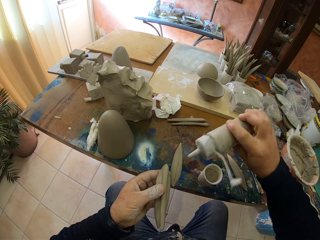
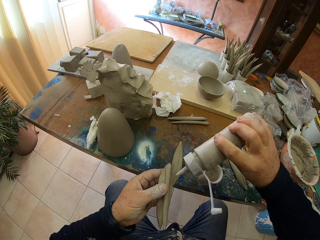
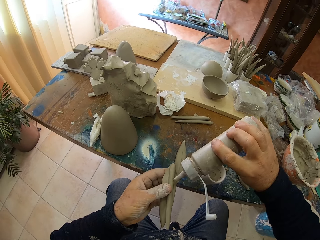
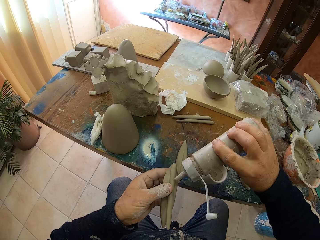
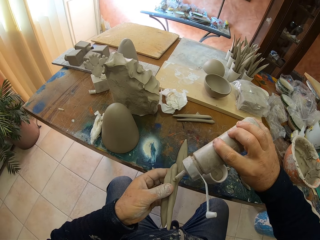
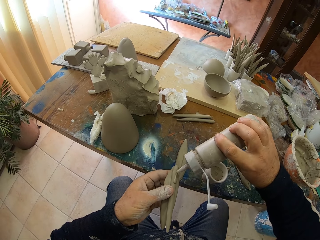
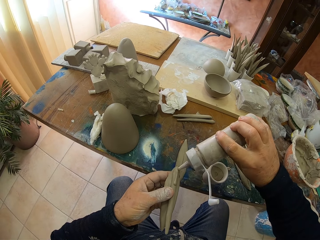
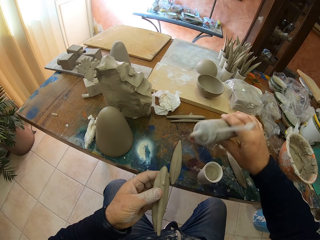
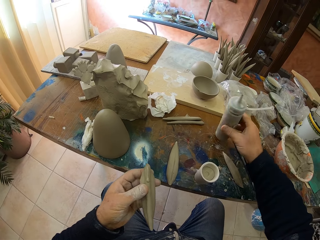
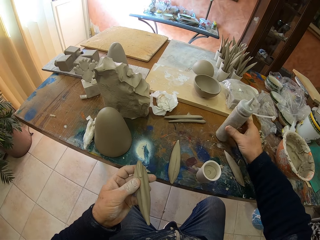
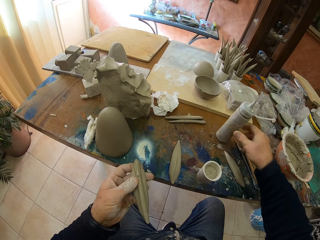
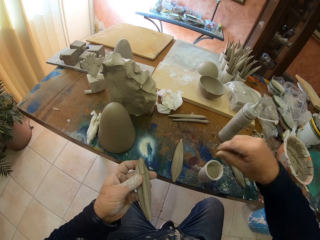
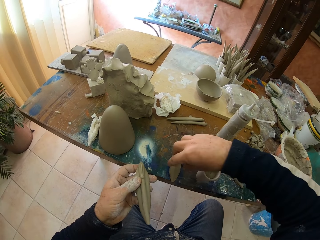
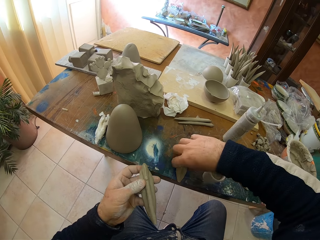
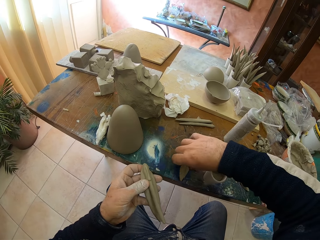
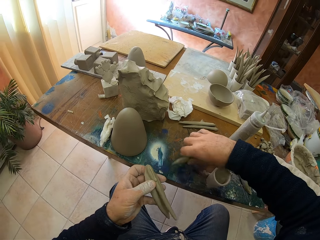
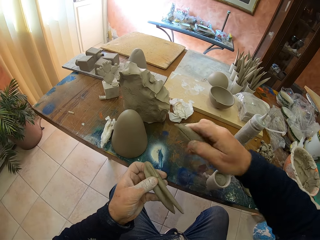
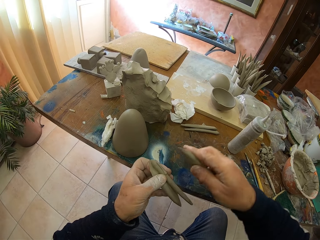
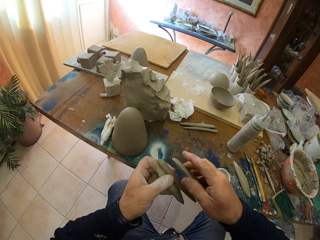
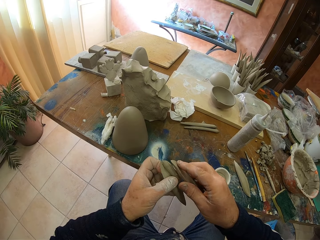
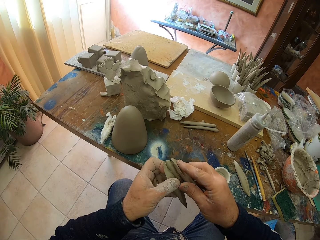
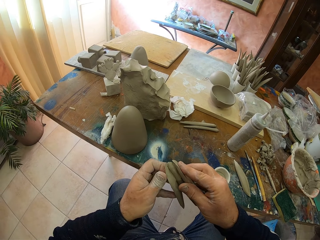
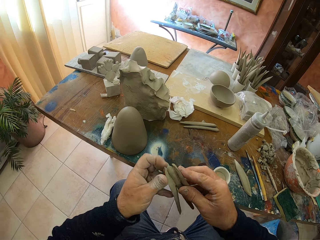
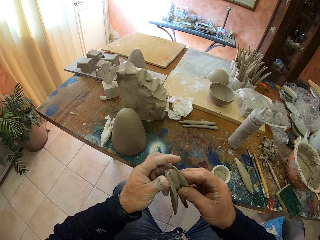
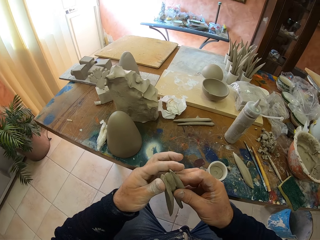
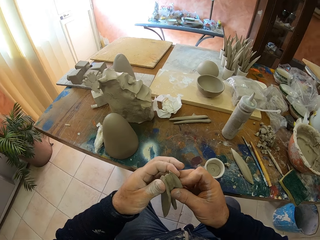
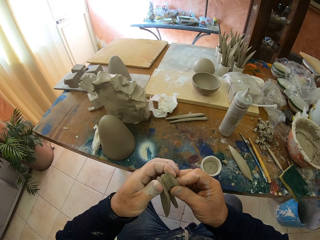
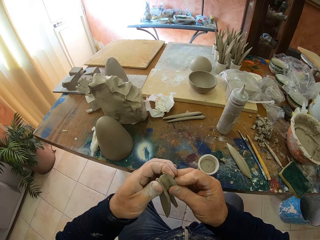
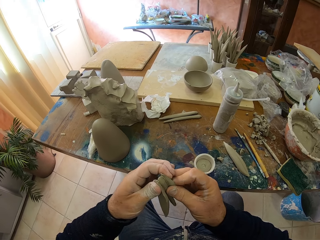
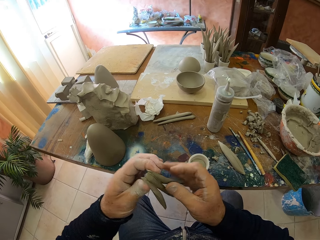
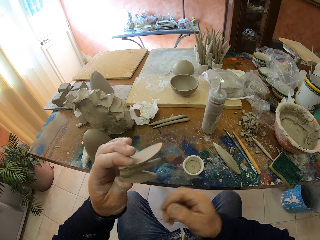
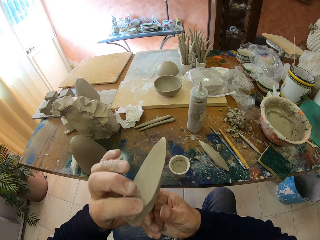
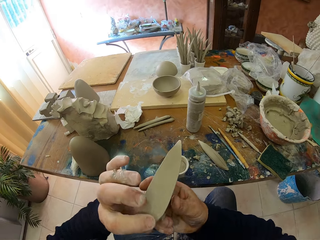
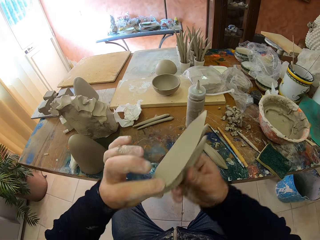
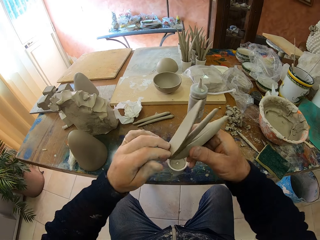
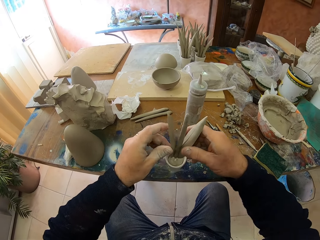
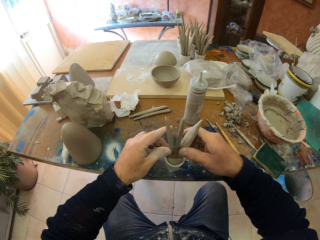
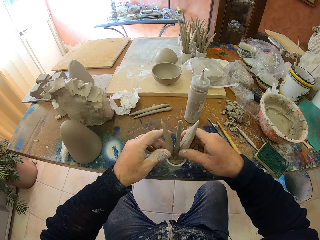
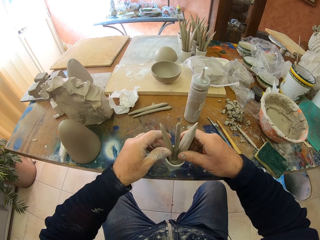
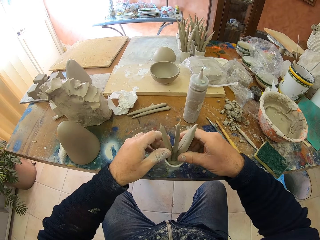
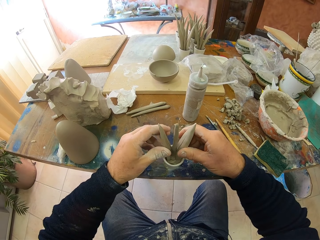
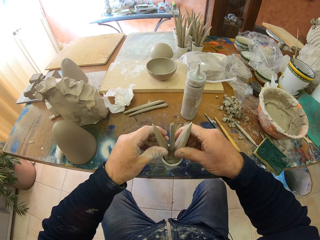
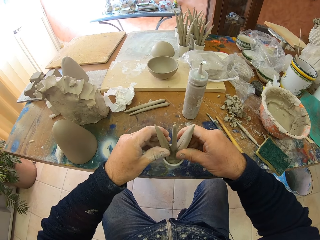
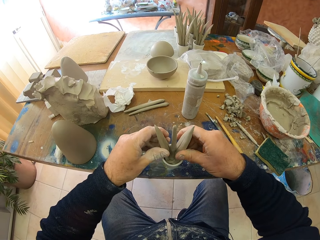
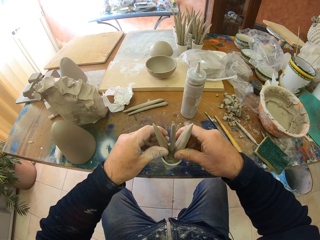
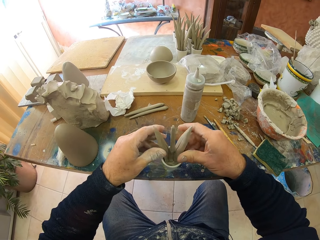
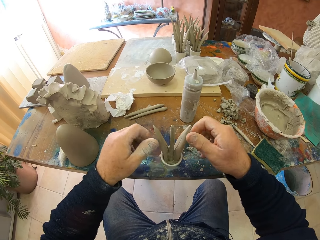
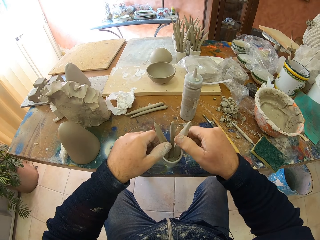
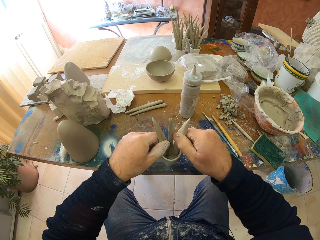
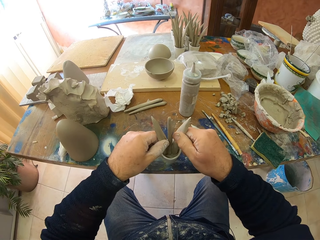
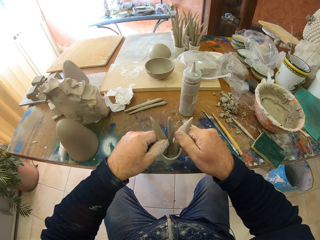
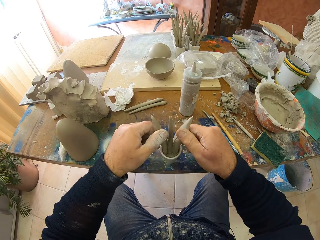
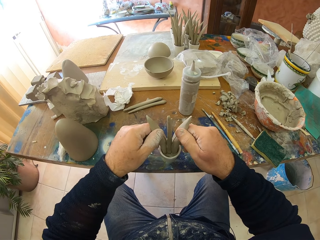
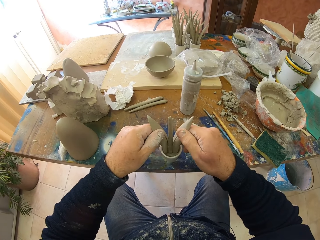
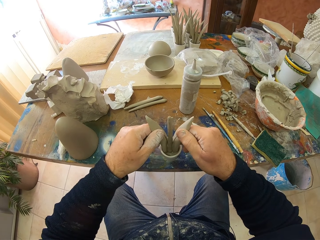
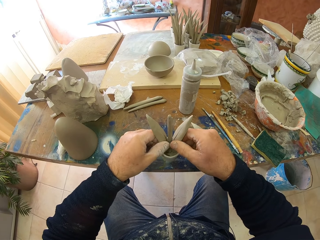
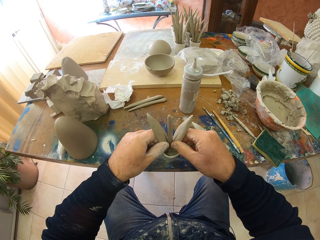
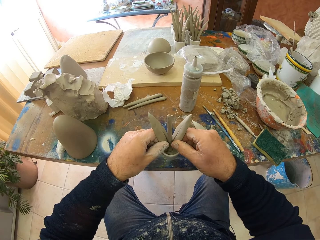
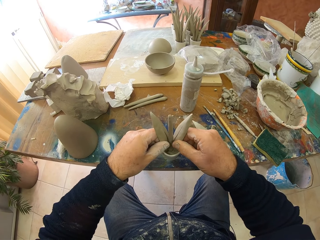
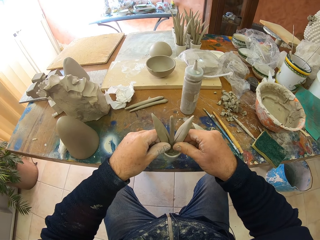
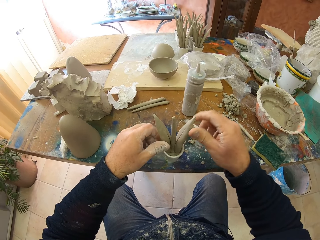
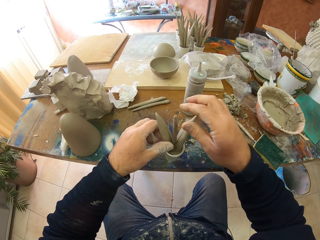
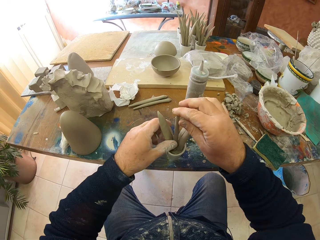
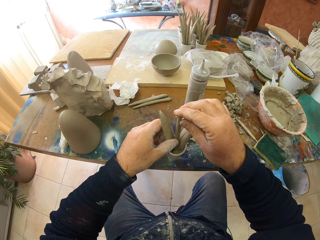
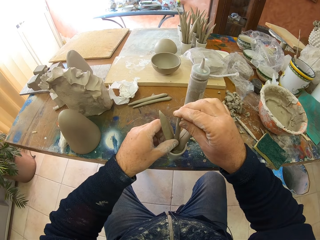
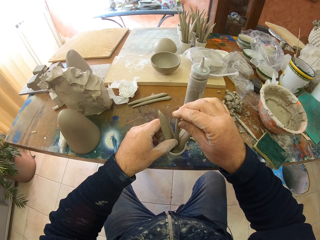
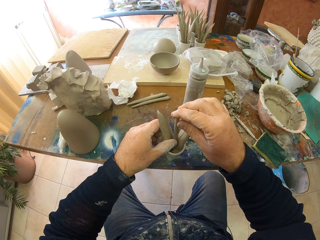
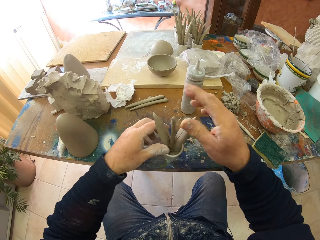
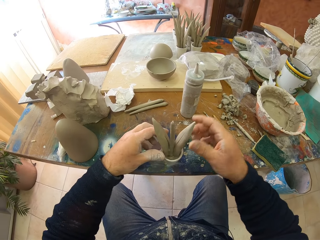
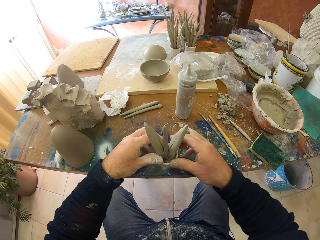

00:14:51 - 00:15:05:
The camera wearer picks something, applies something on the clay and puts something on the table. They pick some clay and put the clay together. They put the clay inside the container. They adjust the clay.

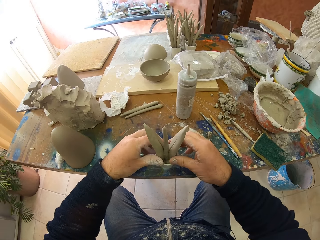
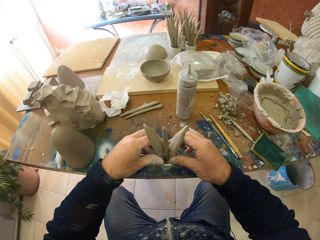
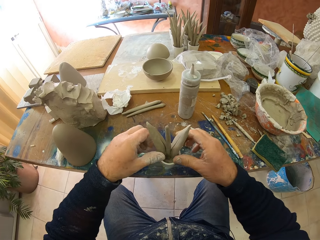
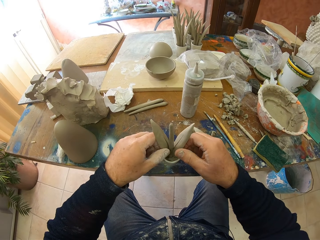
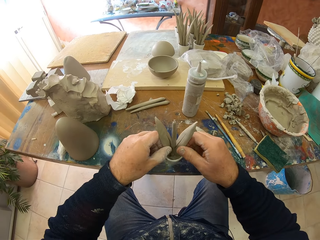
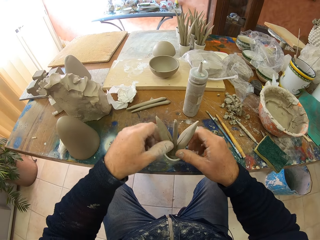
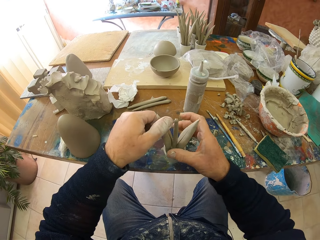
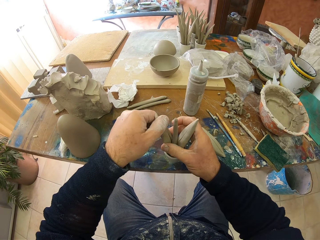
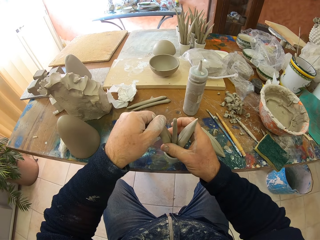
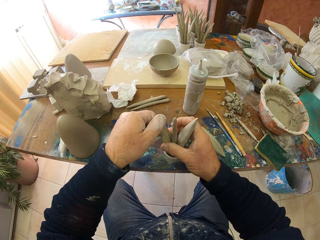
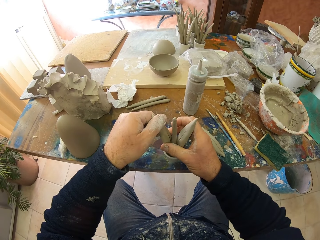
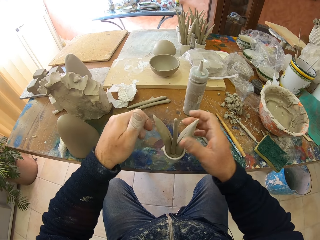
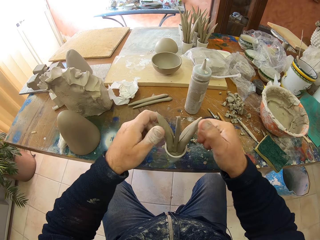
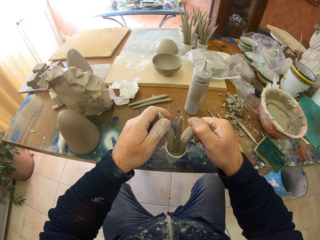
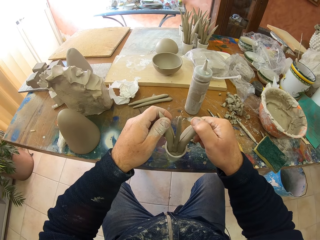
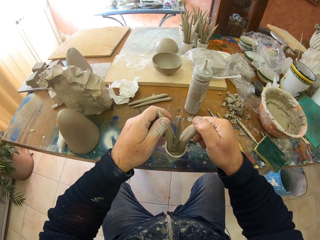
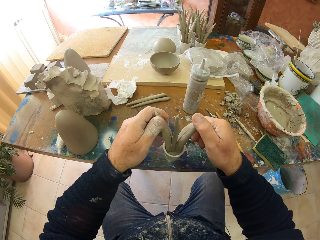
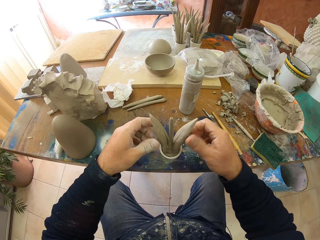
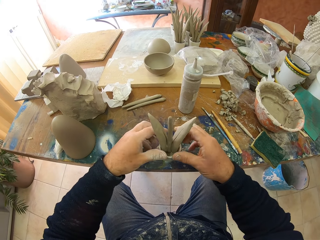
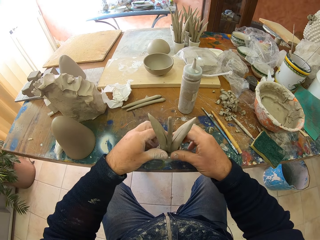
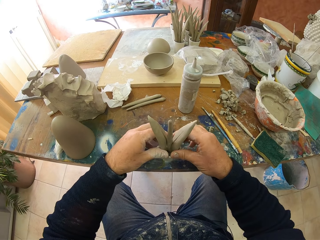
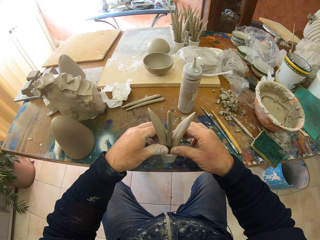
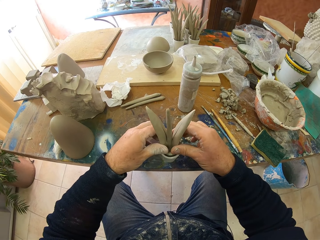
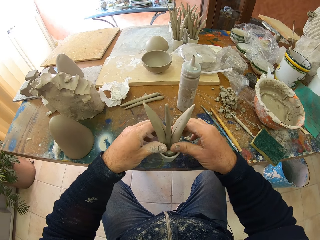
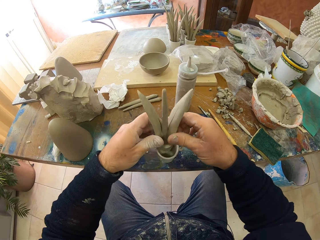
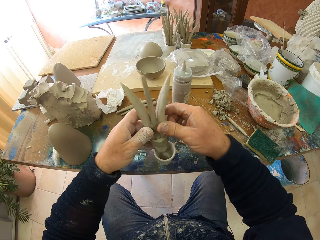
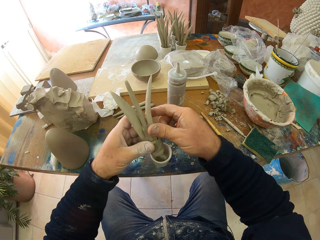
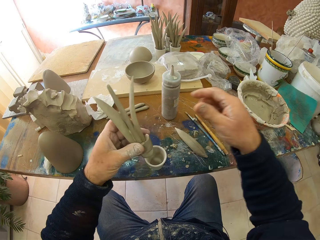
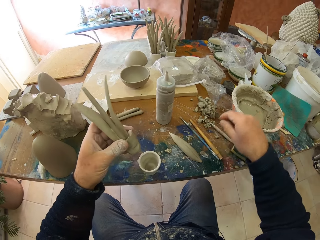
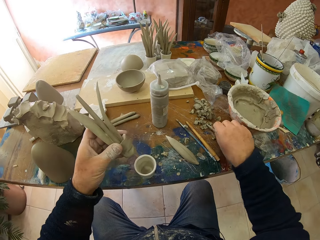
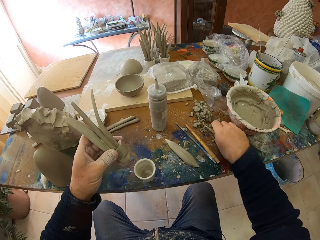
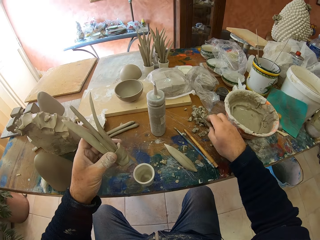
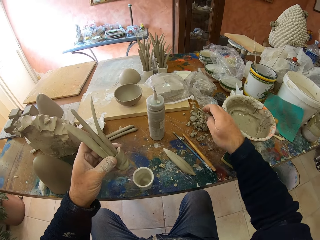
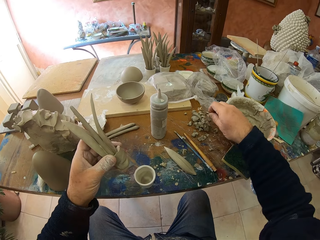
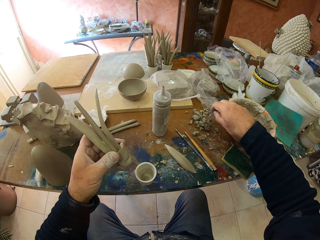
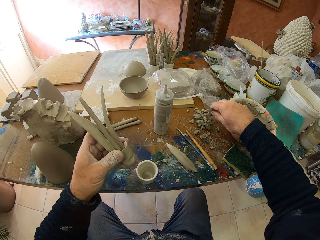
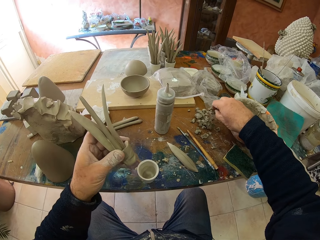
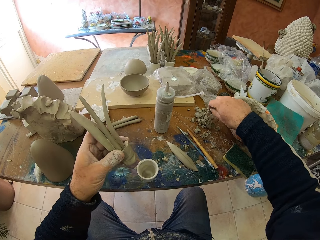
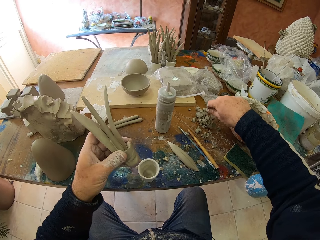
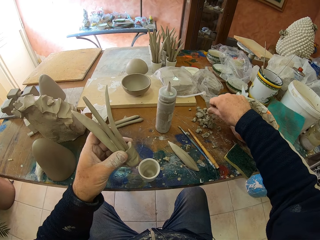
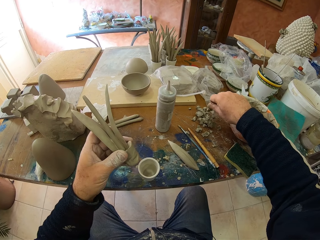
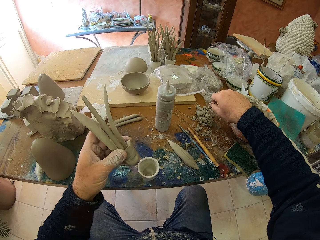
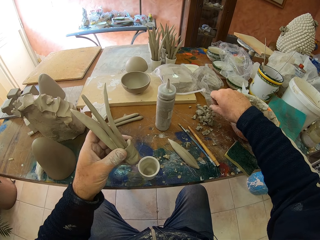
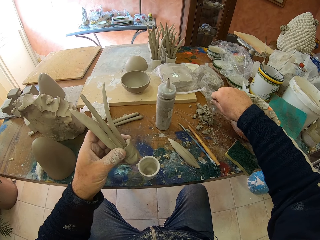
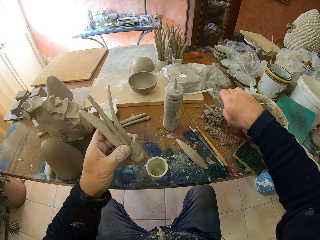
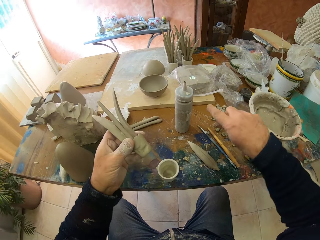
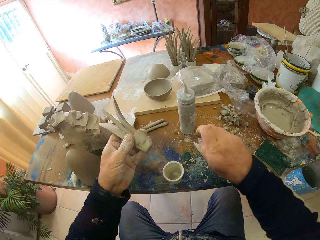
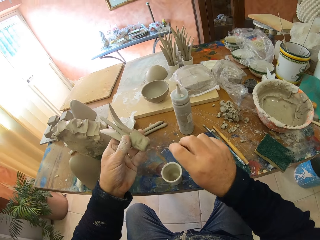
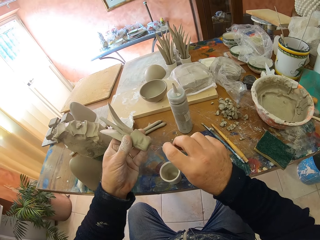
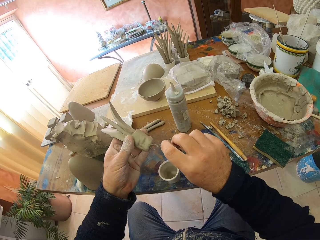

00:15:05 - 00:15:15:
The camera wearer removes the sculpture from the container. They pick a modelling tool. They remove clay from the modelling tool.
